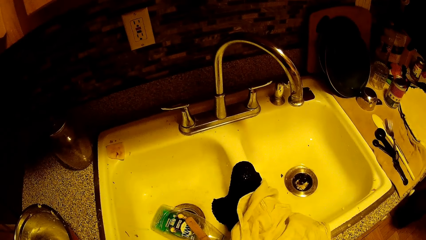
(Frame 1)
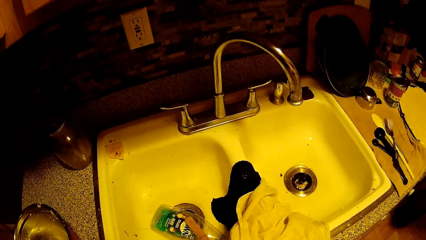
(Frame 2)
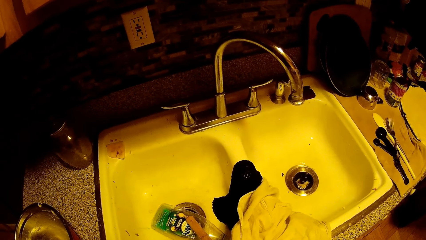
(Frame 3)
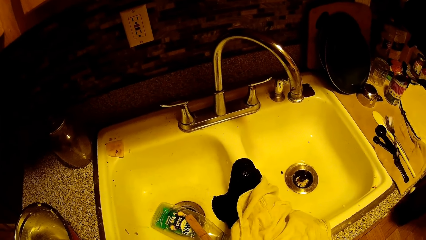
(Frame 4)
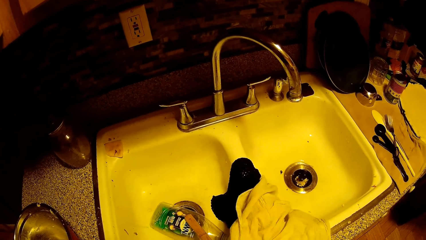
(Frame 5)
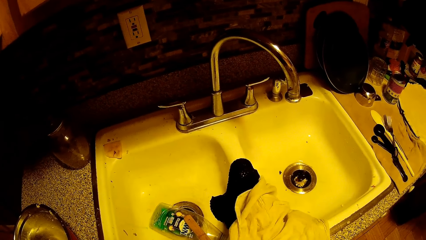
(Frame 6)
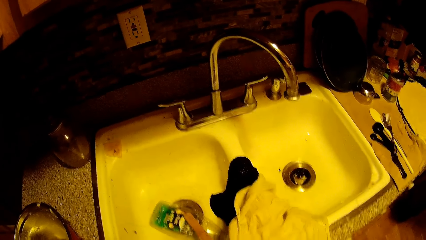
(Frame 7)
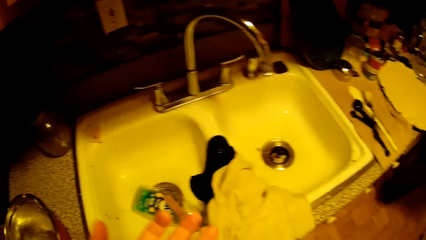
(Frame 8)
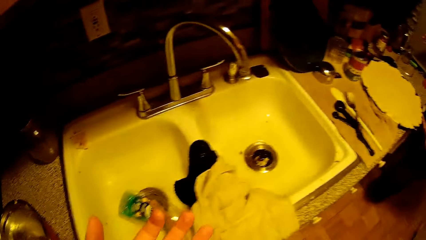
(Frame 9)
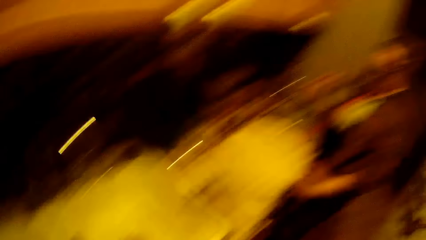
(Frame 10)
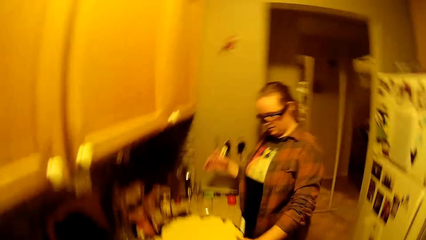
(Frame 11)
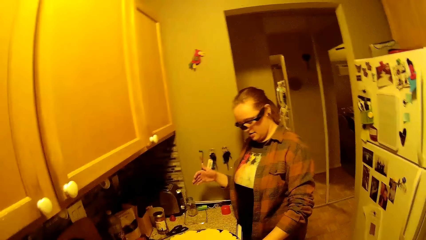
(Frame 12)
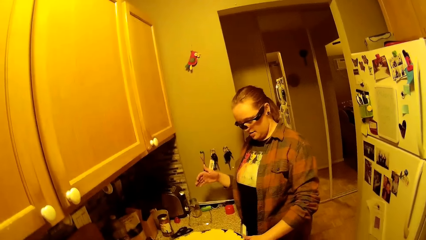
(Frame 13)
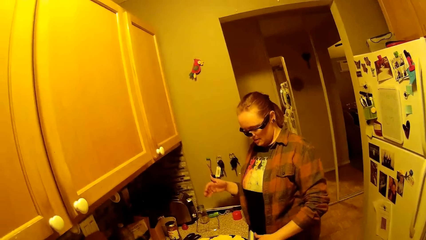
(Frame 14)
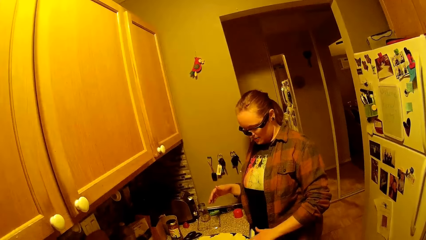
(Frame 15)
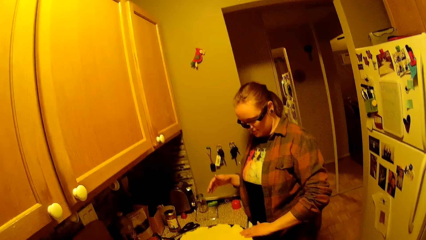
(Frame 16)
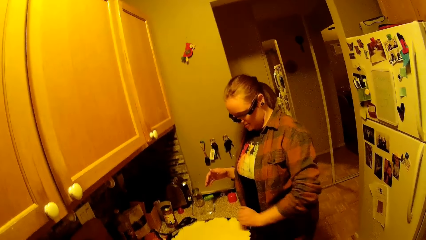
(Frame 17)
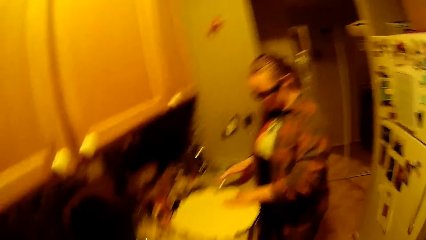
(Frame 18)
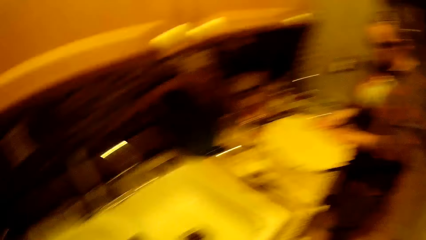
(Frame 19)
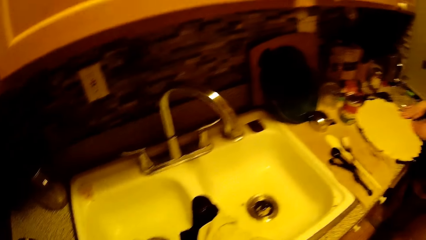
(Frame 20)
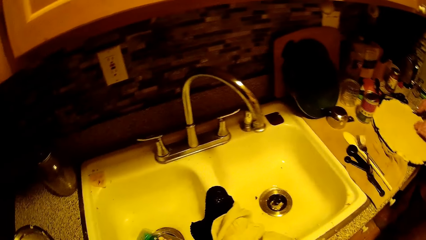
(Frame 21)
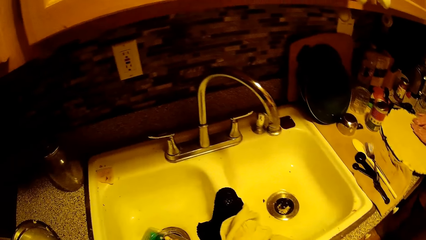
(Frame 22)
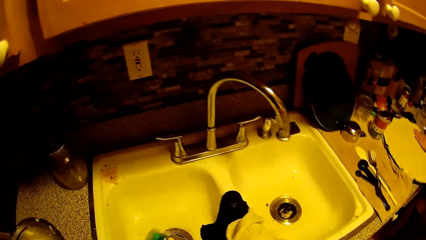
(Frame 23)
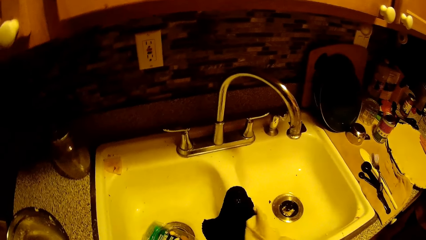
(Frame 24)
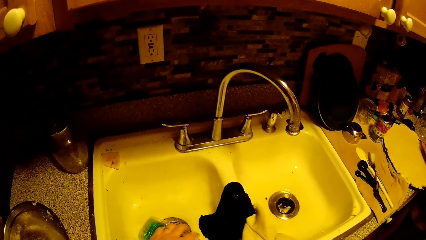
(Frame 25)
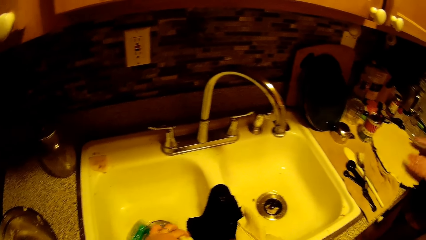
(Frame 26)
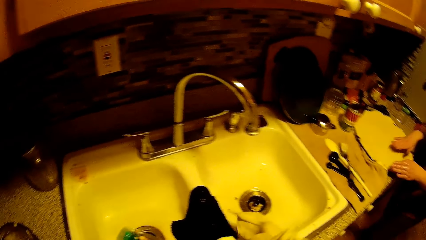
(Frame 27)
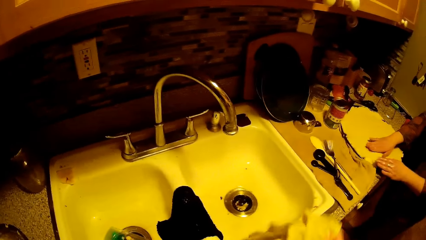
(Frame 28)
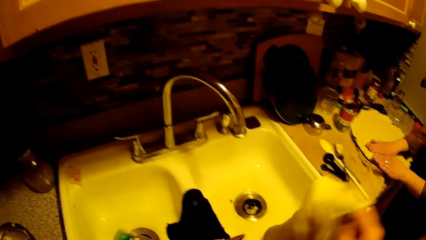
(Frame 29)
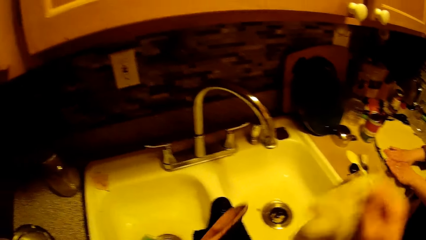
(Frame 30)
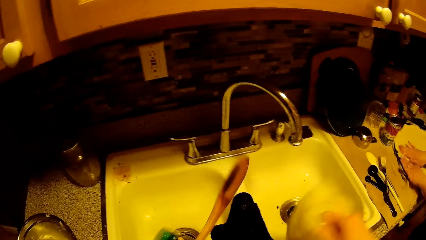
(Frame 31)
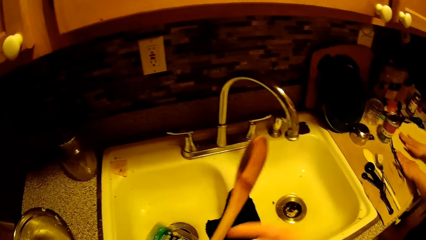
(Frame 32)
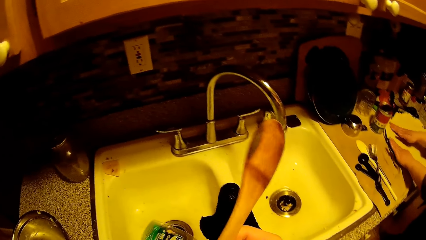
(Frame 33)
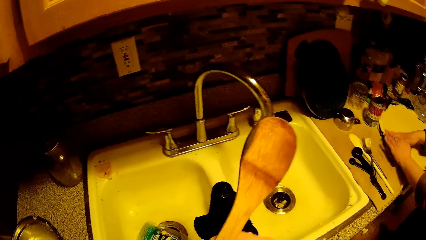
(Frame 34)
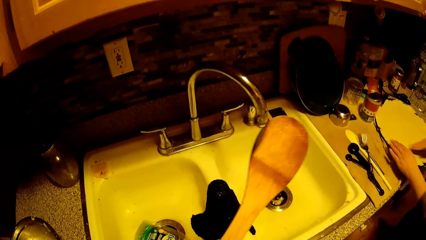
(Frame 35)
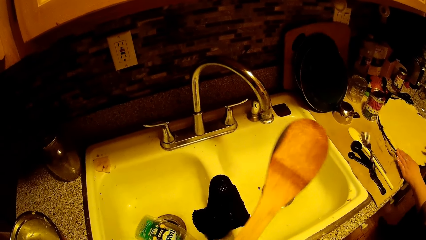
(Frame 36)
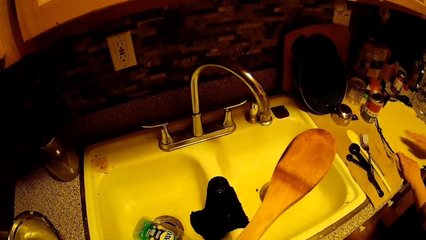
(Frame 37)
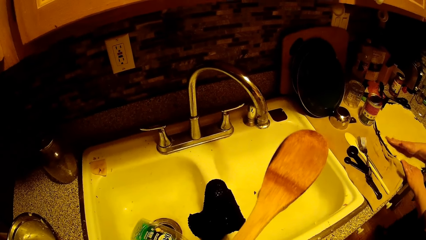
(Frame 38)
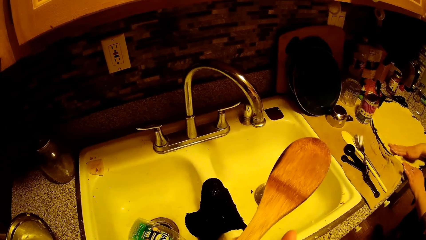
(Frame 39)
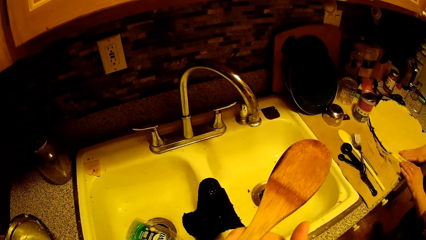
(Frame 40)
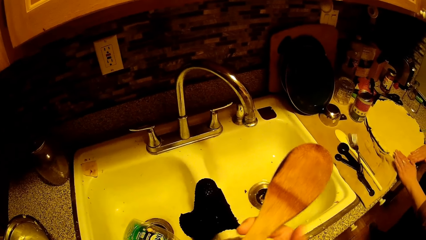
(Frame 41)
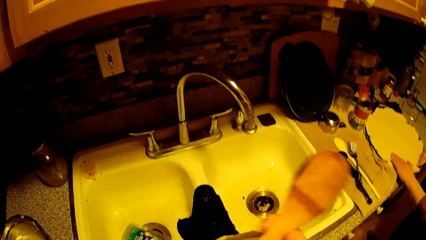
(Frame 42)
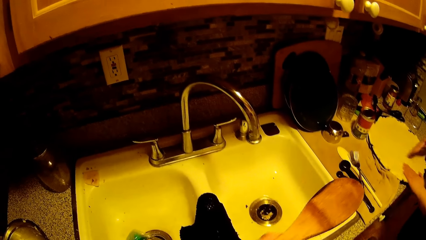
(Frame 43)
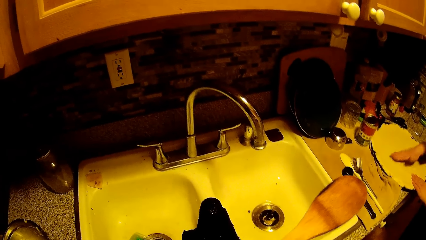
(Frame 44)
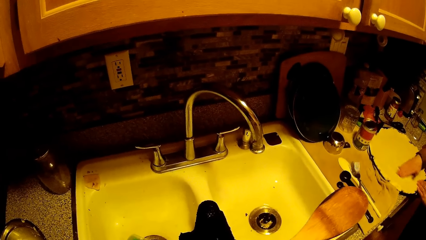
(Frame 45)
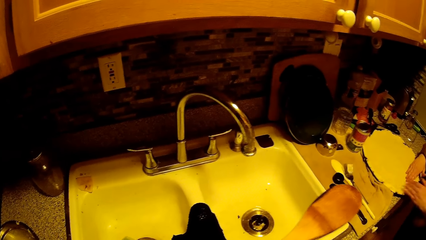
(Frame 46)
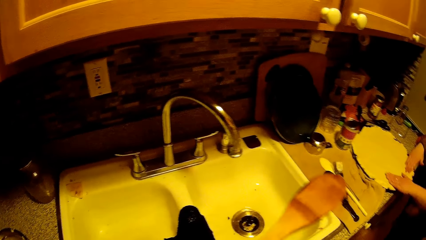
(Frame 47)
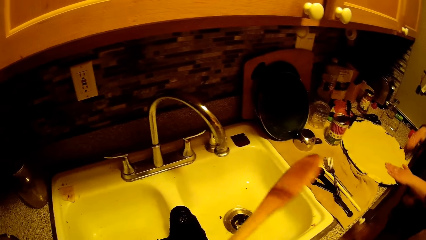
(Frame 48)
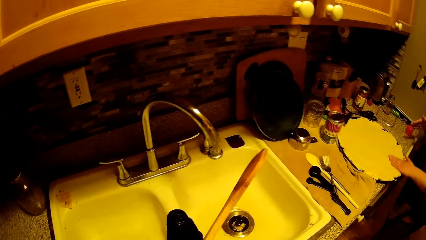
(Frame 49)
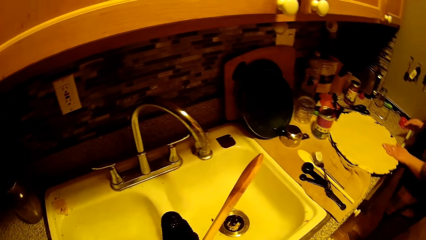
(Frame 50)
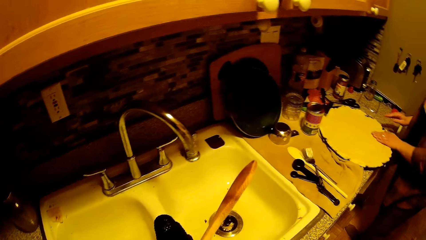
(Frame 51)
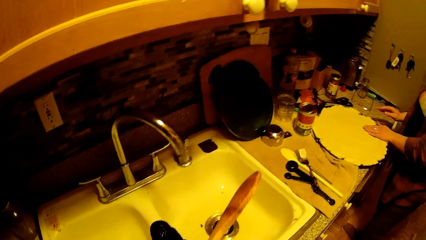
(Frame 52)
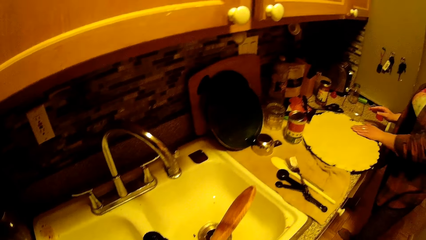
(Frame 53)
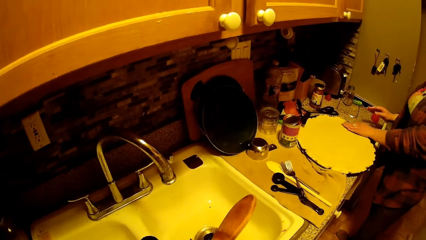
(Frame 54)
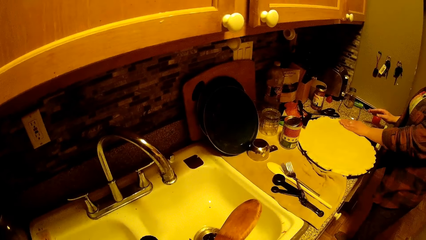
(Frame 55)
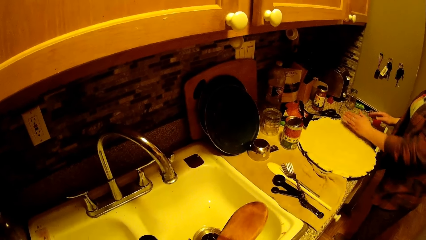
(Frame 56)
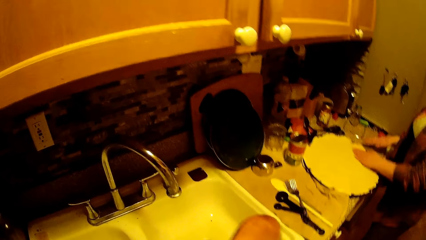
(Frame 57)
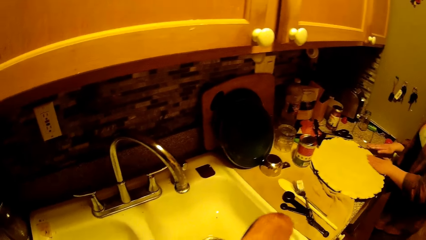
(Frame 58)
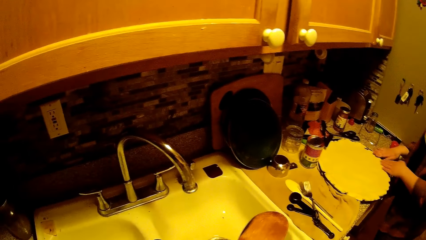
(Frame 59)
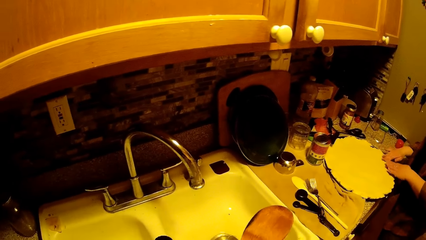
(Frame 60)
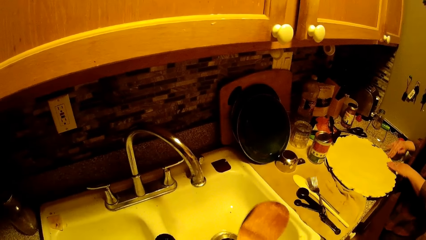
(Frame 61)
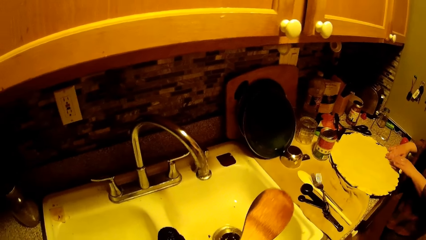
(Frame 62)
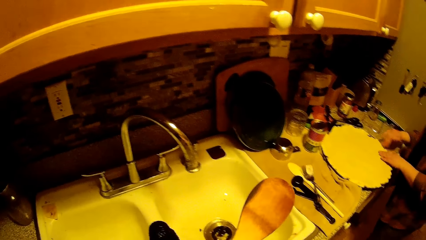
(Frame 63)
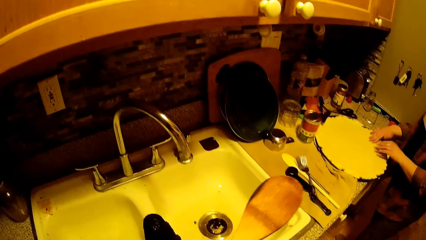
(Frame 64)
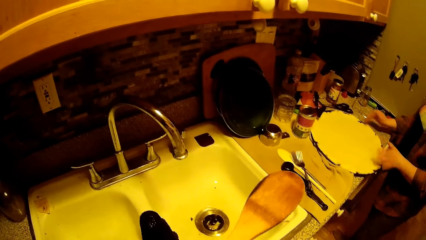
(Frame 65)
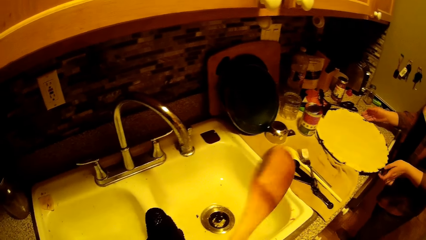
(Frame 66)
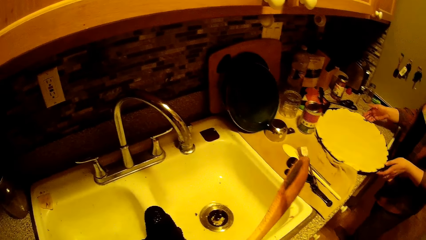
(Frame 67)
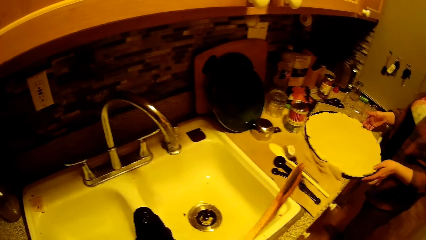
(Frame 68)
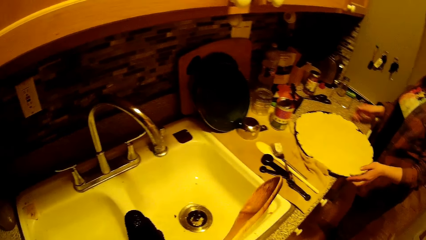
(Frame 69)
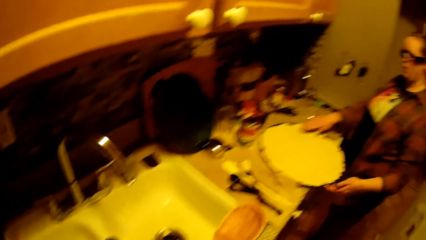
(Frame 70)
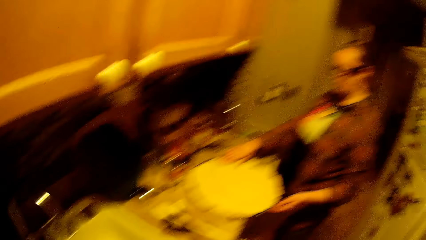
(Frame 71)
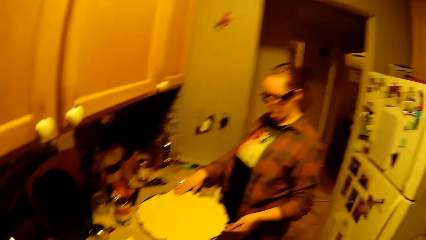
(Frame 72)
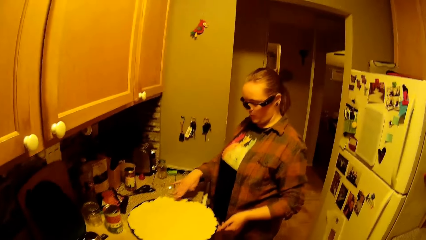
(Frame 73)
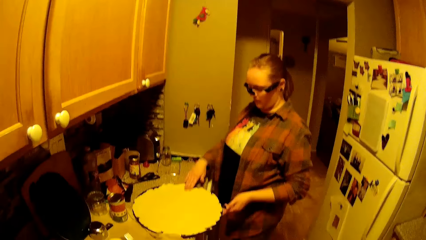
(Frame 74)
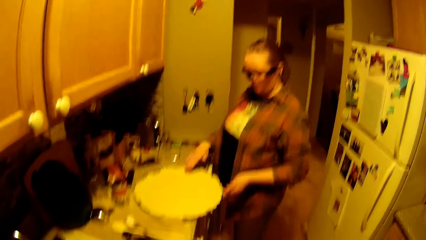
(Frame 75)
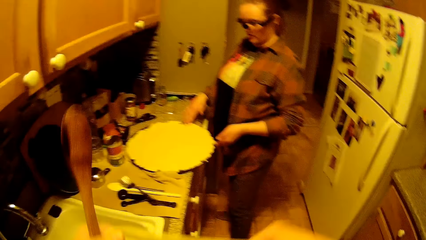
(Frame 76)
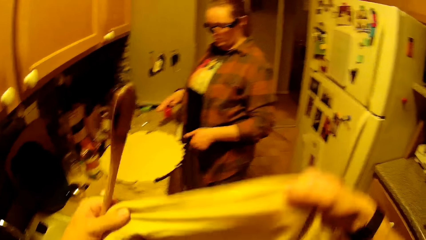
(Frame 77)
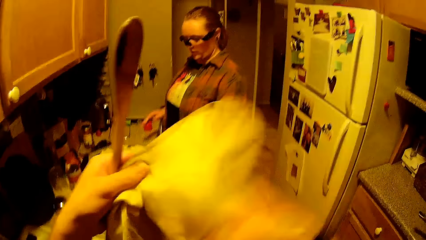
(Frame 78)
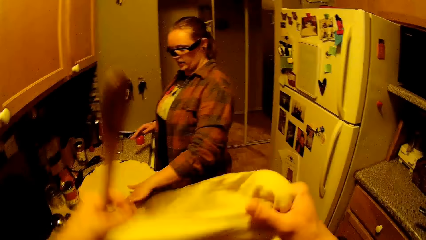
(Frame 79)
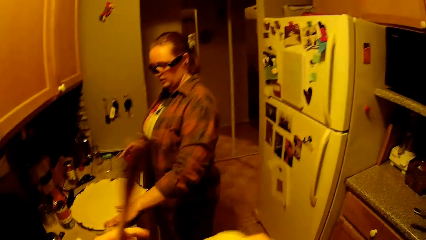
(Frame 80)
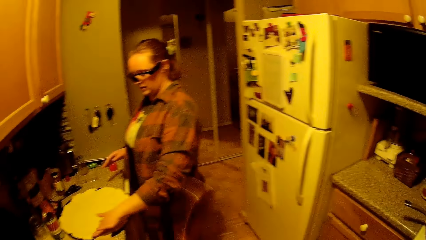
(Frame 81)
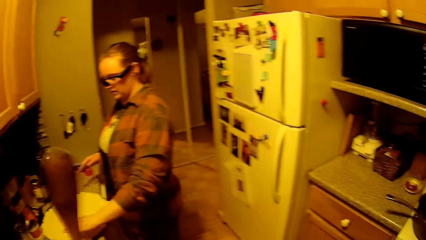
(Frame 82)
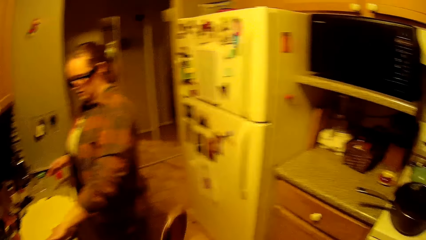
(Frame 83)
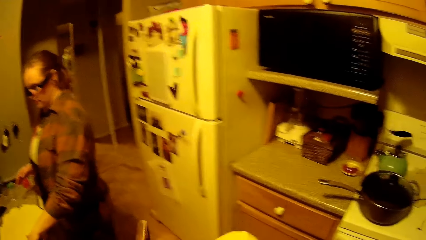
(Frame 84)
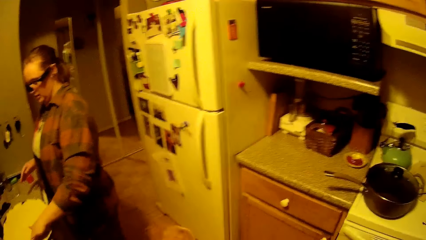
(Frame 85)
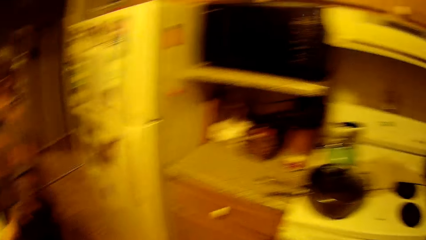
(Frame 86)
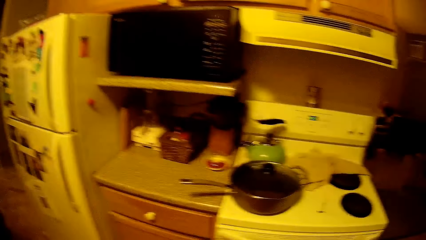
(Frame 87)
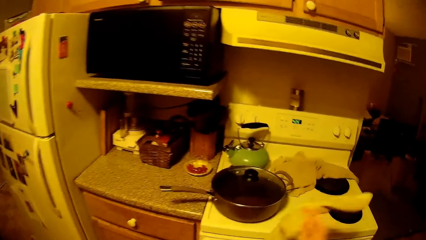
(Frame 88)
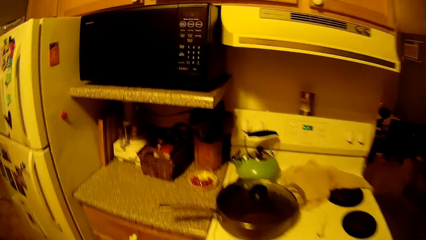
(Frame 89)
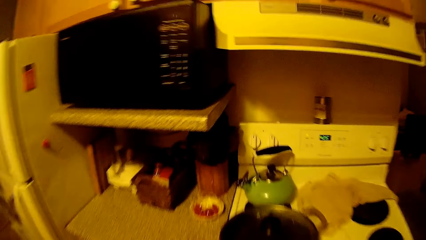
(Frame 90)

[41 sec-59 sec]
The camera wearer stares at the woman. The woman dresses the dressed flour in the tray on the kitchen countertop with her left hand. The camera wearer picks up the napkin or towel with his right hand. He picks up the wooden spatula with his left hand. He drops the napkin in his right hand. He places his right hand on the wooden spatula. He inspects the spoon. He converses with the woman. He wipes the spoon with the towel.
